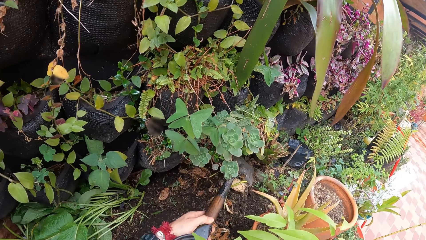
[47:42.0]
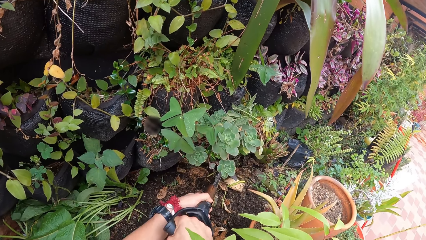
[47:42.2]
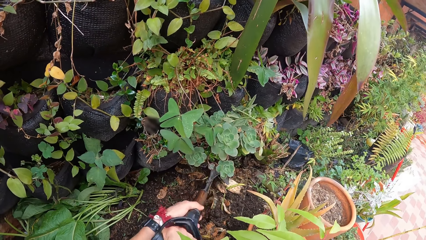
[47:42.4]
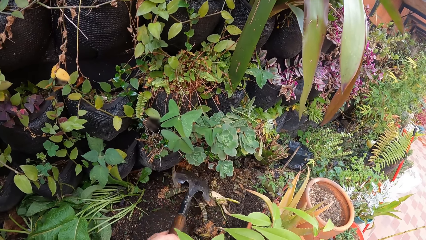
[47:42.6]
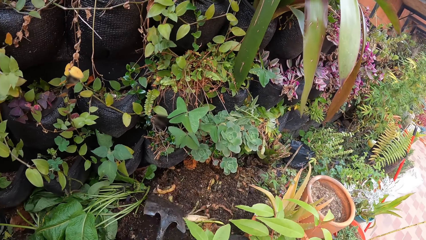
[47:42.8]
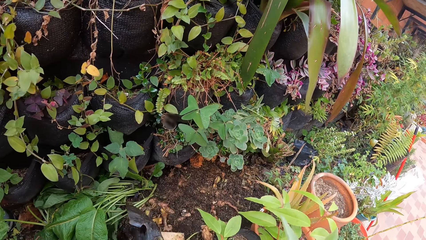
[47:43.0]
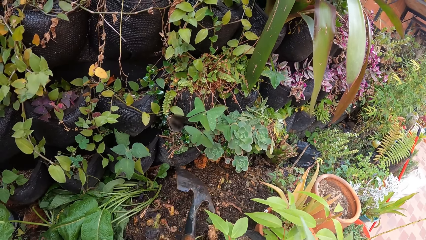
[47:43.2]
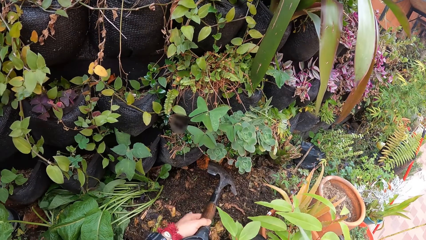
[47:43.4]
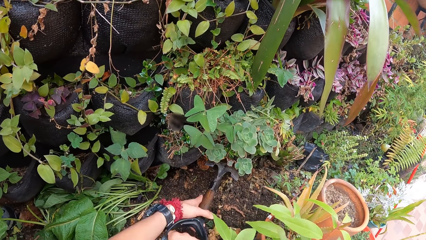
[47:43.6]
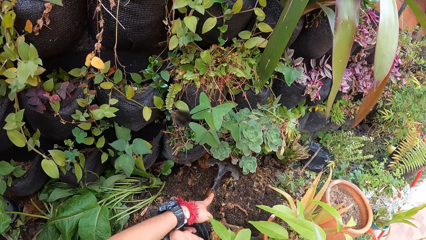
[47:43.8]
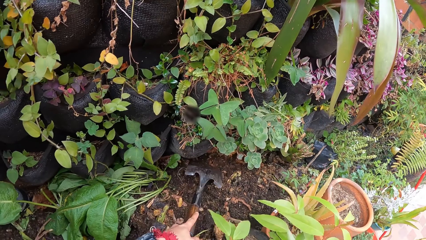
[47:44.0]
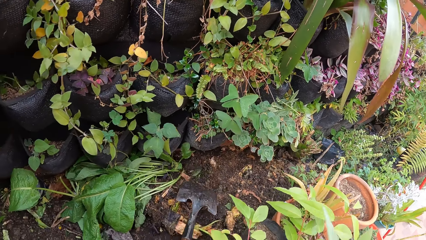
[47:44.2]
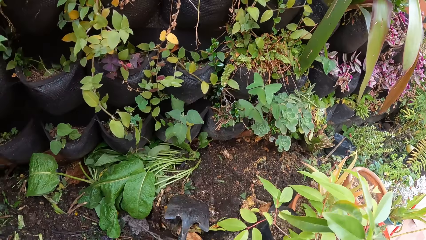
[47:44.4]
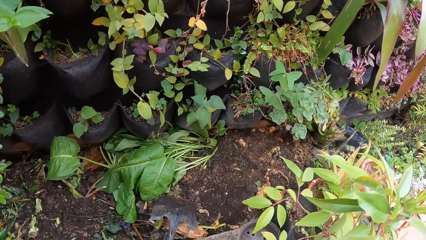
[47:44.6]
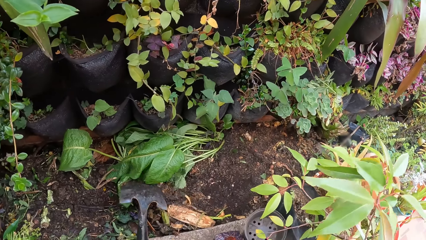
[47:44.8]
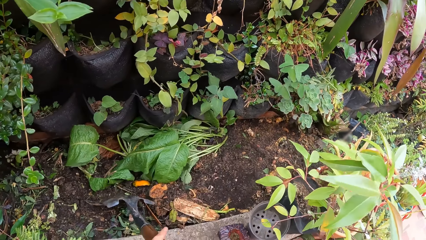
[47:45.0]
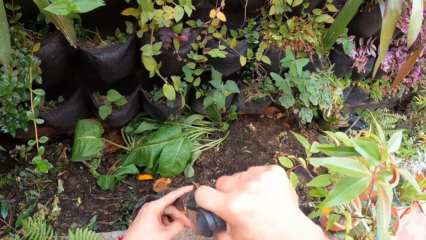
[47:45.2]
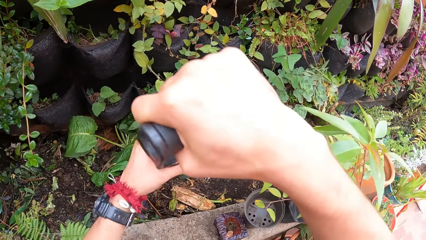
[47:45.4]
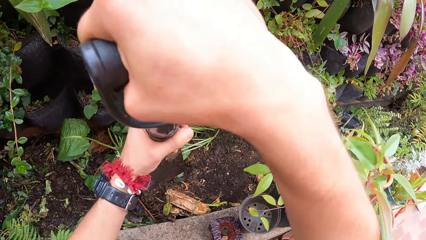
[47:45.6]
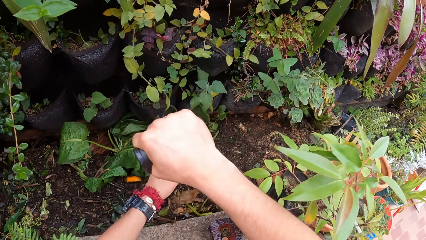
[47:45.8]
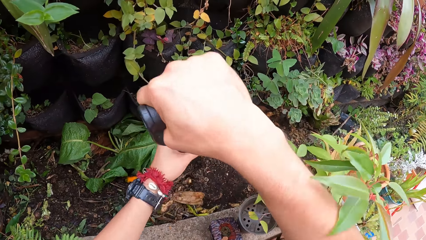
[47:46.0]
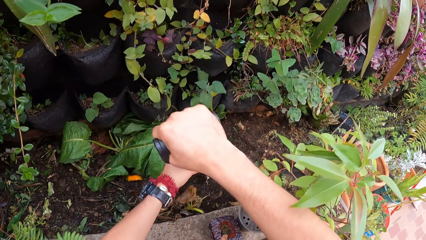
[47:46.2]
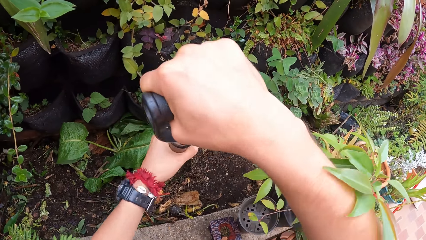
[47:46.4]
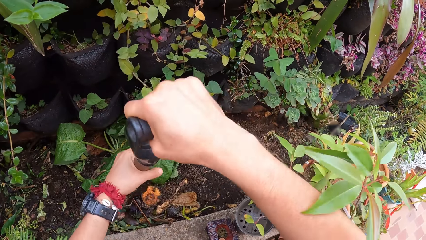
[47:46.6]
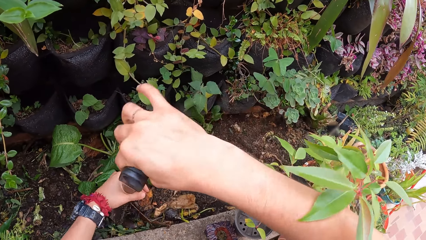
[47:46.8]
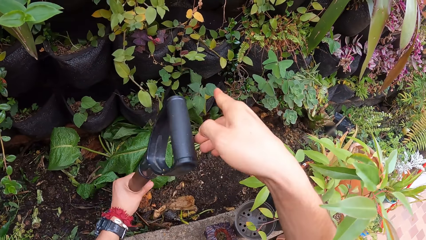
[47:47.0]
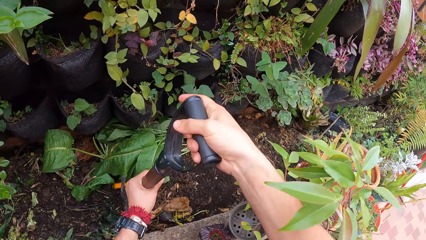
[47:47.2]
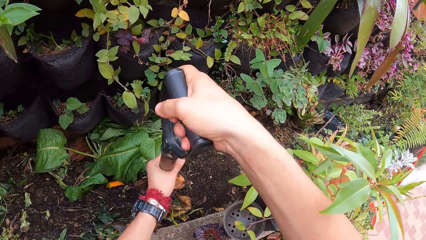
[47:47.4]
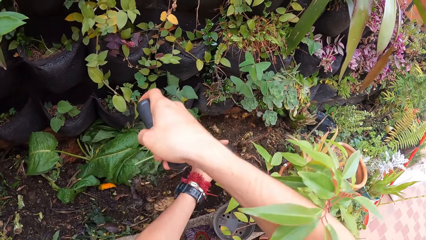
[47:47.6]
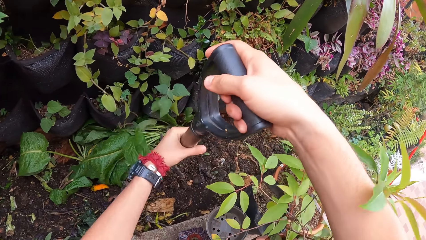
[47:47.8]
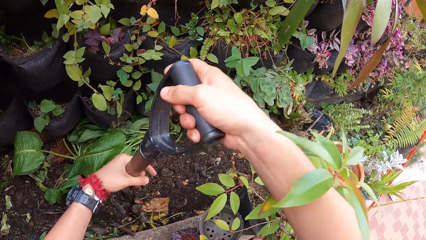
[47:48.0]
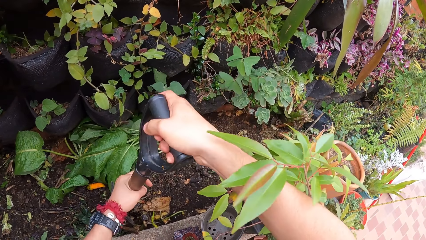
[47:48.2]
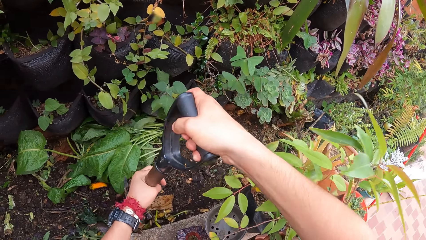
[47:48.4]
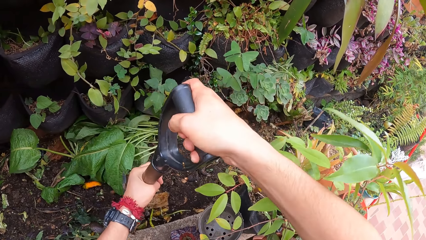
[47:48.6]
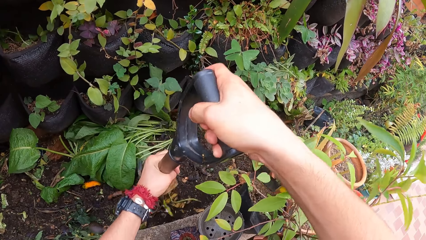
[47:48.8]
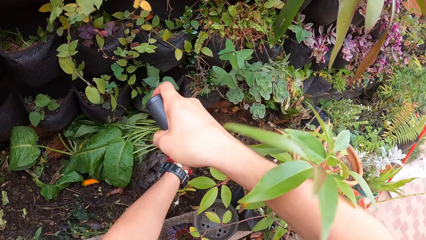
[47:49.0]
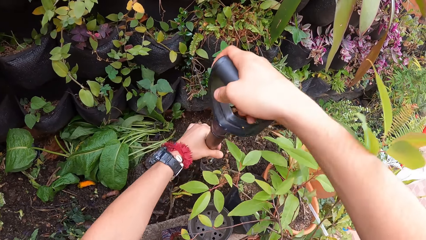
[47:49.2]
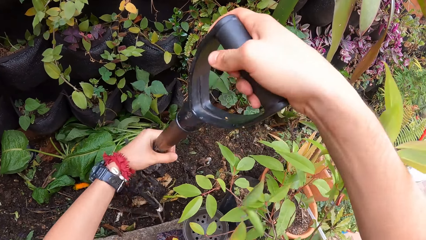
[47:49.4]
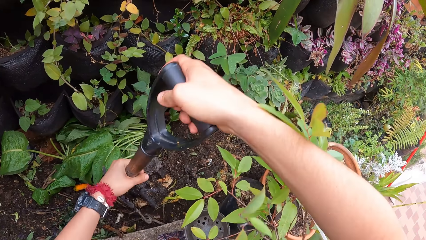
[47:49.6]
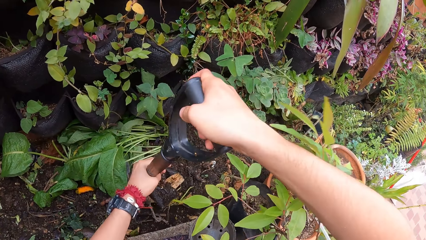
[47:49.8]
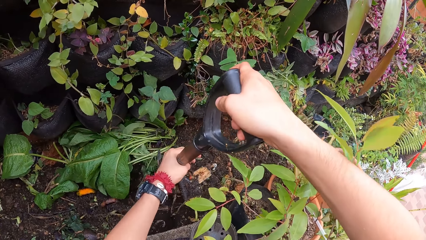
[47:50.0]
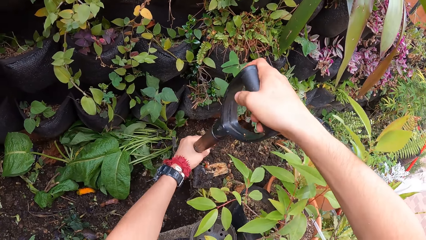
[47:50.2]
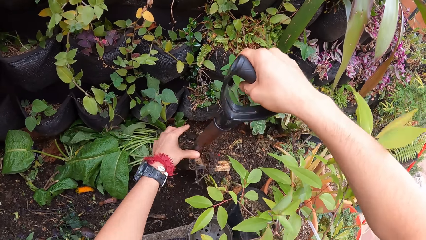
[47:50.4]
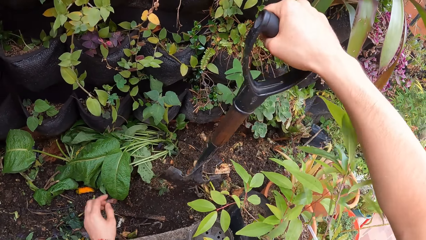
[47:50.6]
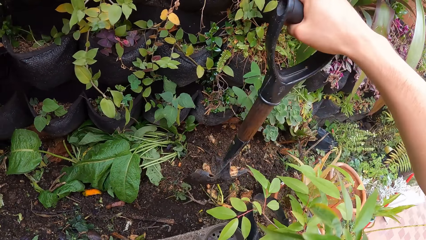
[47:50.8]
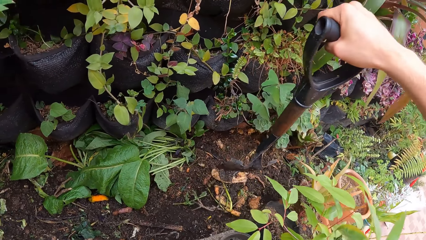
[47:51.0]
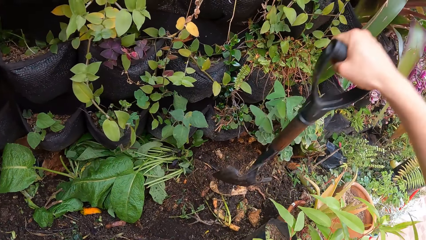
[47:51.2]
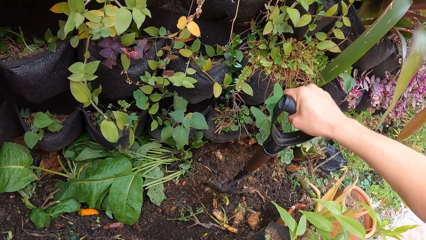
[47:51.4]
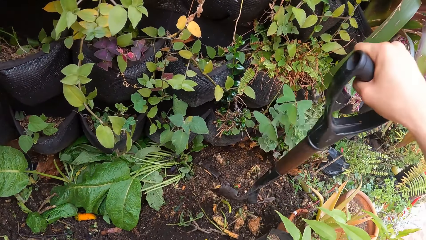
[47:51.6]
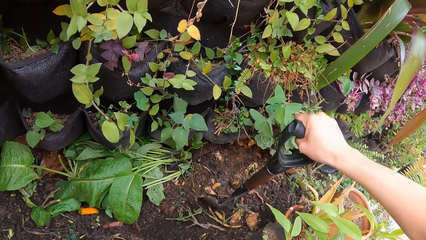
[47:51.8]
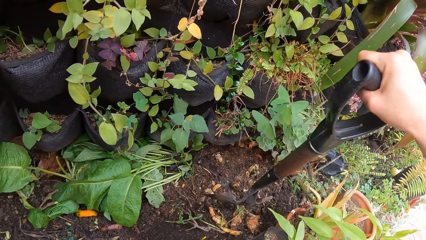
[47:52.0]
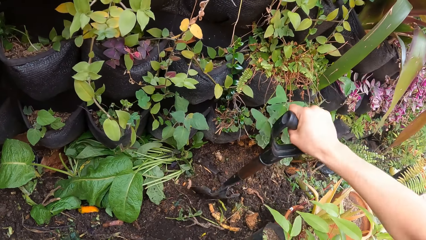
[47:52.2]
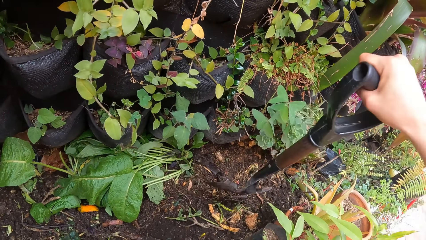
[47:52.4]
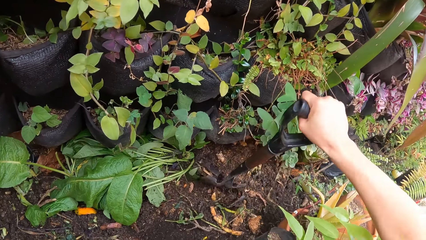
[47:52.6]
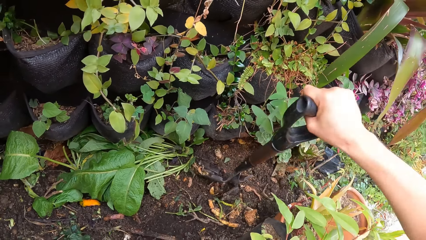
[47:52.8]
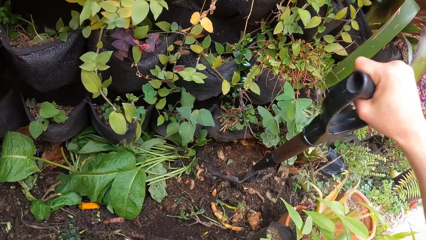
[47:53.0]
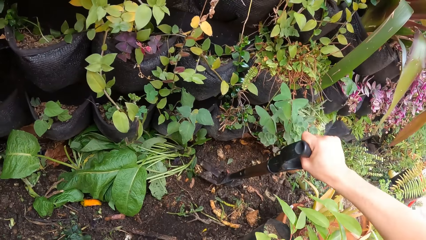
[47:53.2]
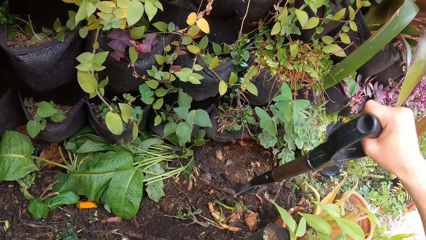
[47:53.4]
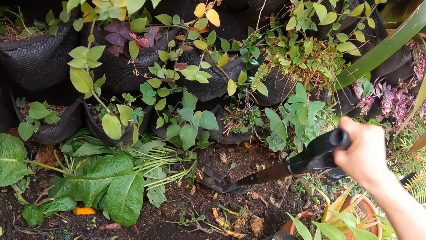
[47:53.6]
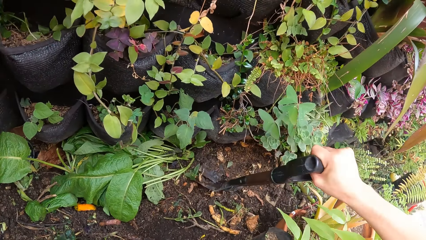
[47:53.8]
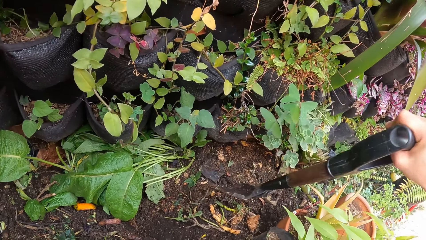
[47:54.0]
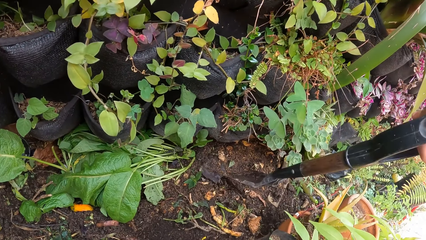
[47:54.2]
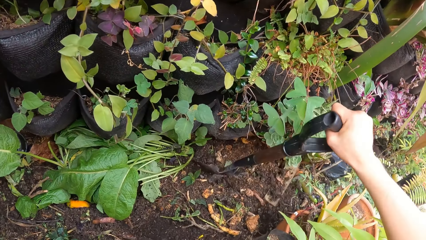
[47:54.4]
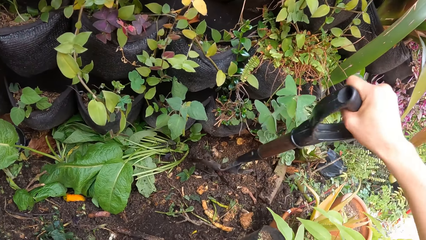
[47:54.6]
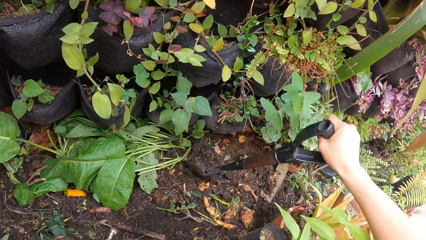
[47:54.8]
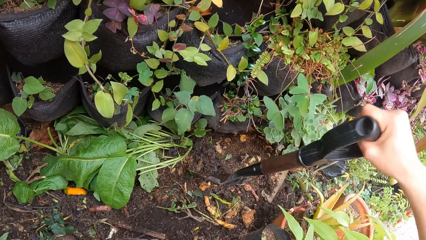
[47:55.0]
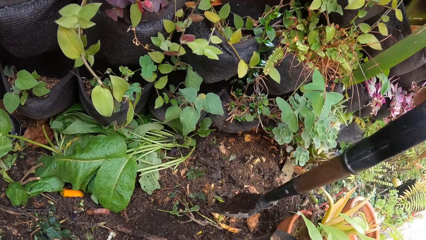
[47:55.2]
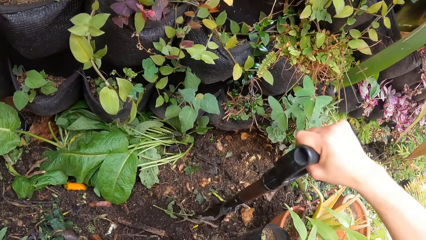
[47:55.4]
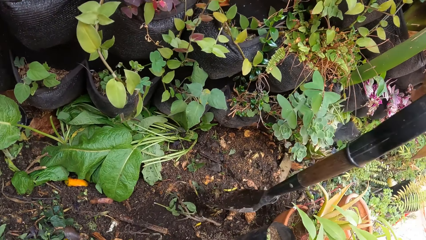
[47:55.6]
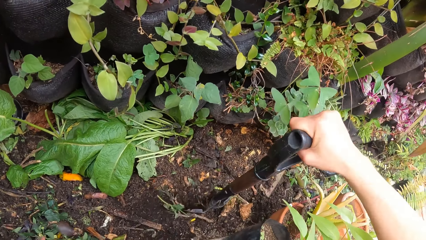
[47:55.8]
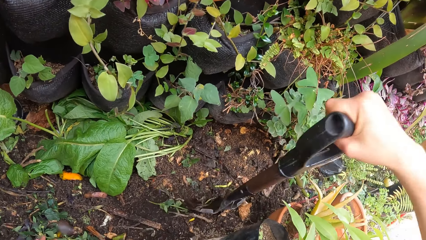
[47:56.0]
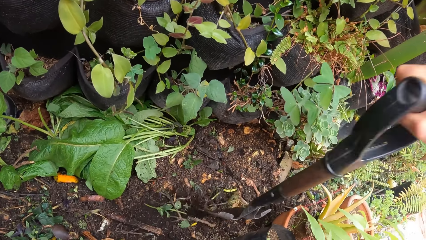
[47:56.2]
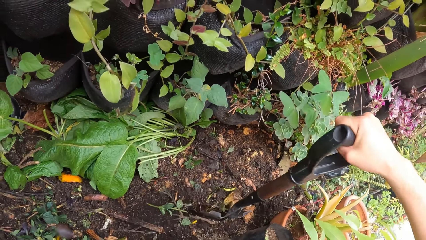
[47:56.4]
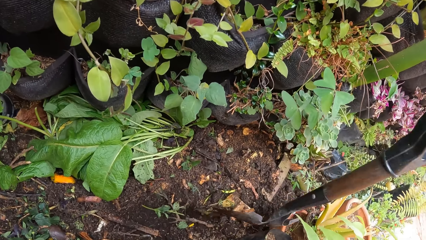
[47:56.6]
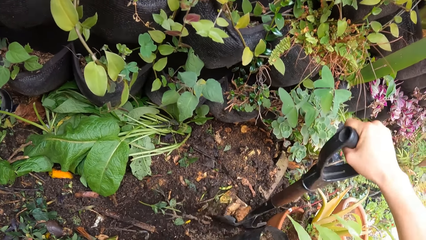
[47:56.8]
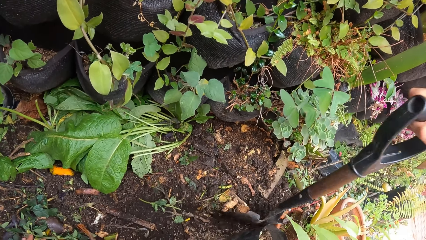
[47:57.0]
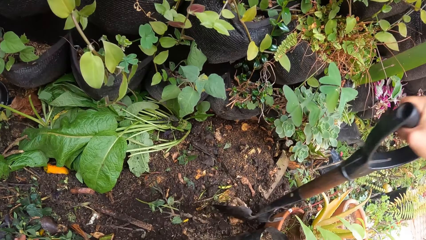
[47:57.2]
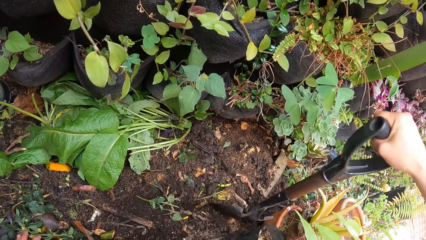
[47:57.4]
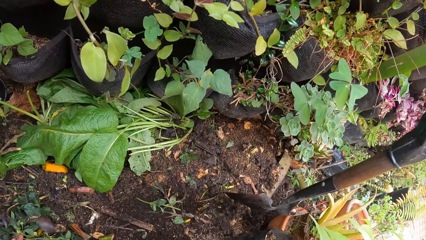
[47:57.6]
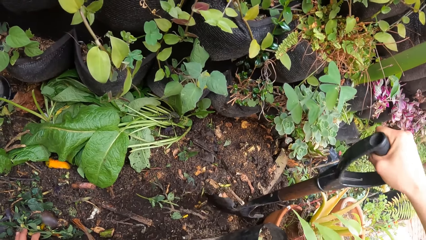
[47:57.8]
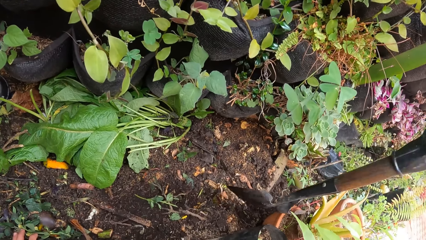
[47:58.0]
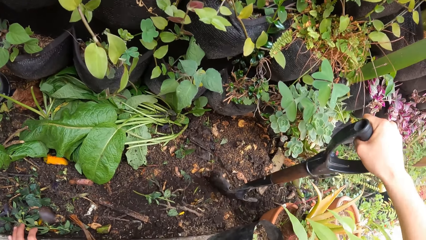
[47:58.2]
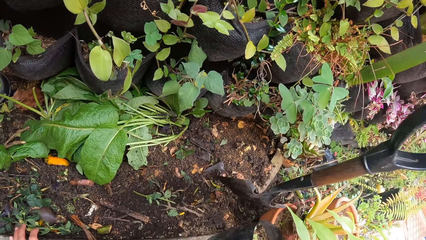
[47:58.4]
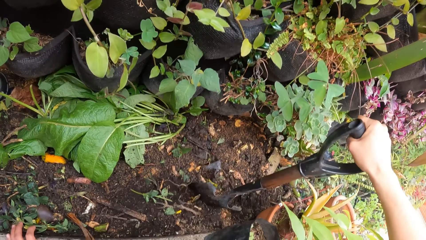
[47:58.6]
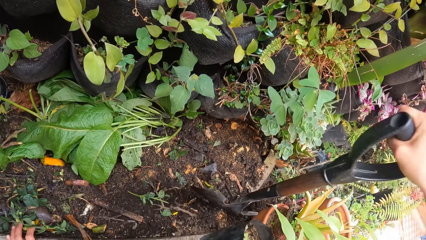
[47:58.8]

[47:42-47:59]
The camera wearer removes his left hand from the shovel. He holds the shovel with the right hand. He digs the ground with the shovel in his right hand. He mixes the soil with the shovel.
